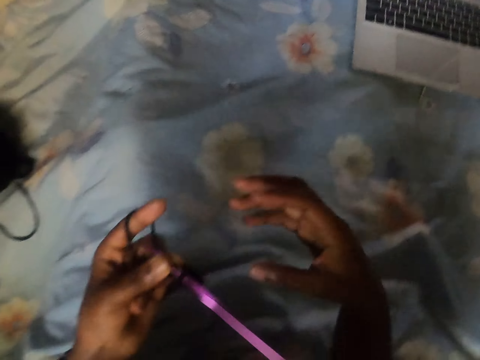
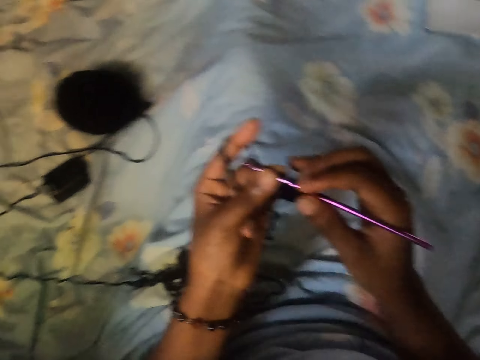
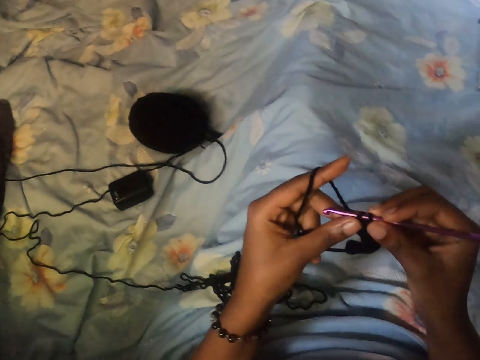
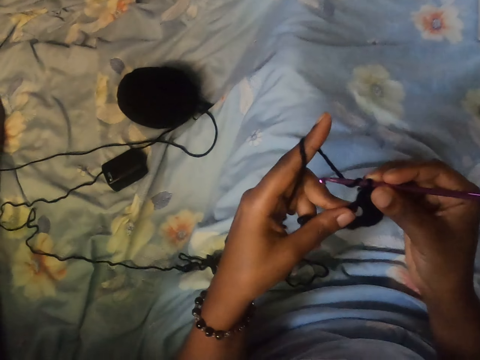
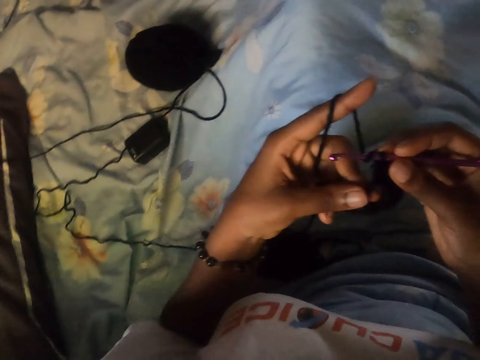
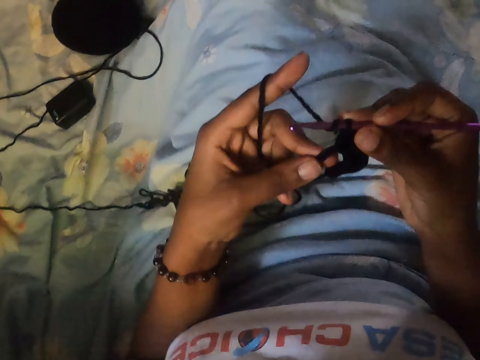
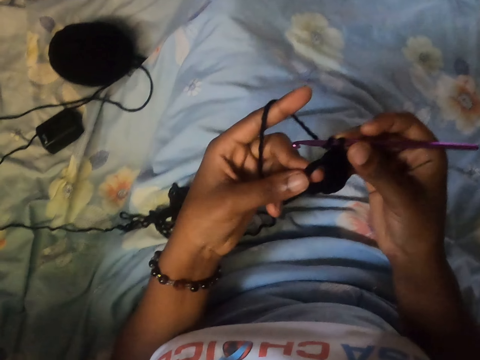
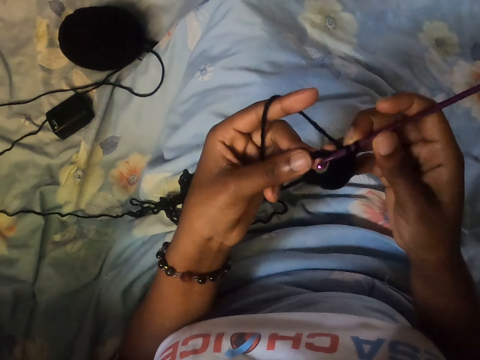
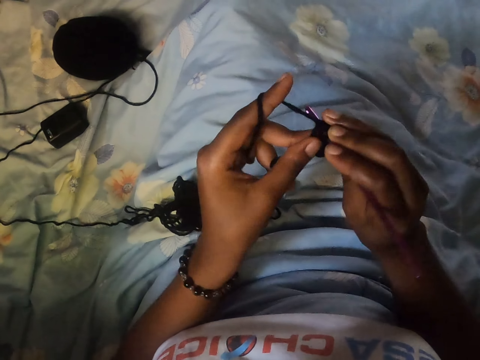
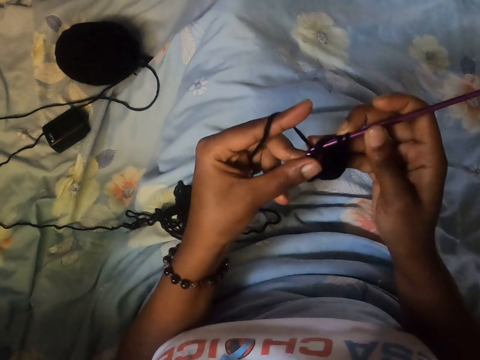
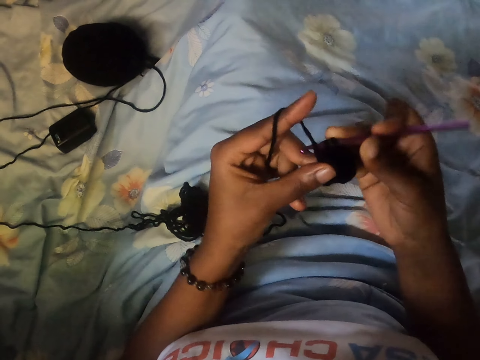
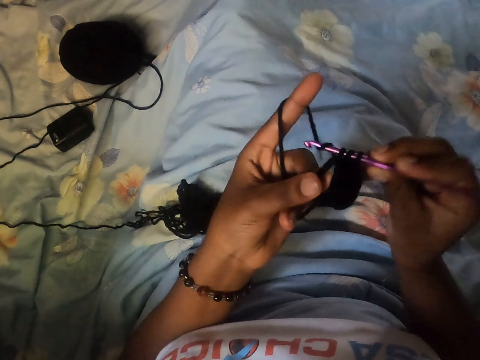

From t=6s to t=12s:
The camera wearer crochets the piece with the knitting needle in her right hand.

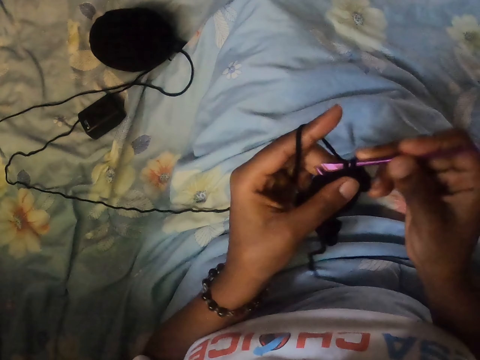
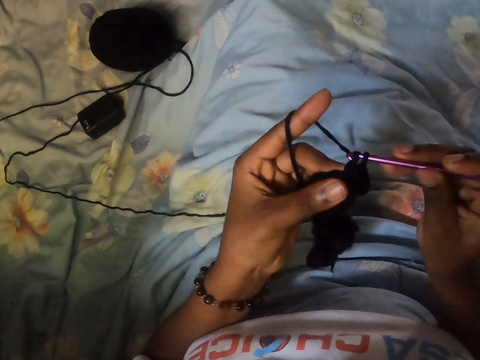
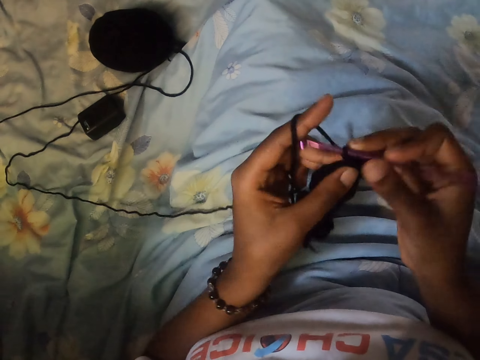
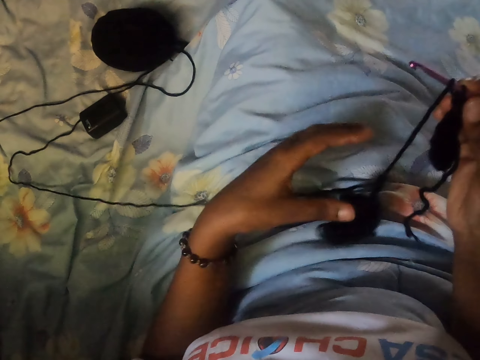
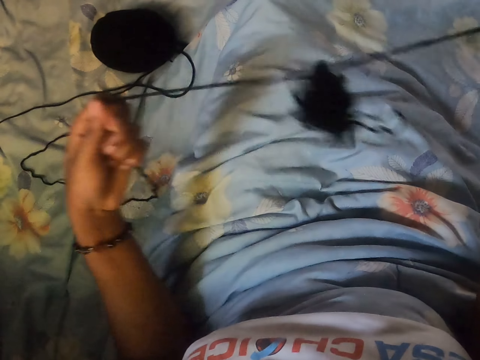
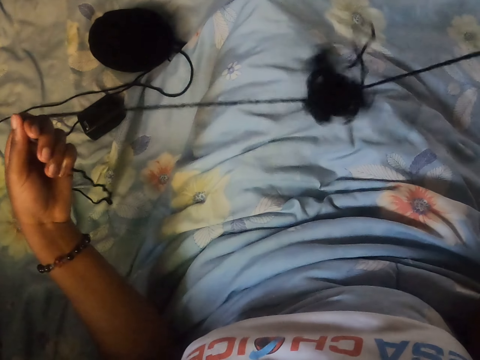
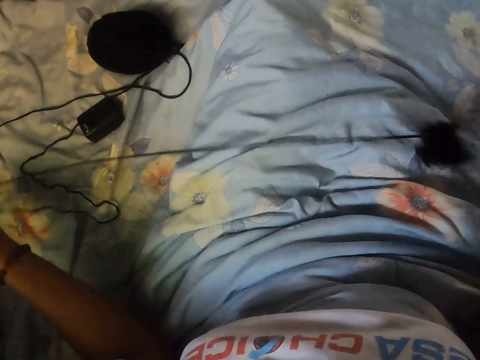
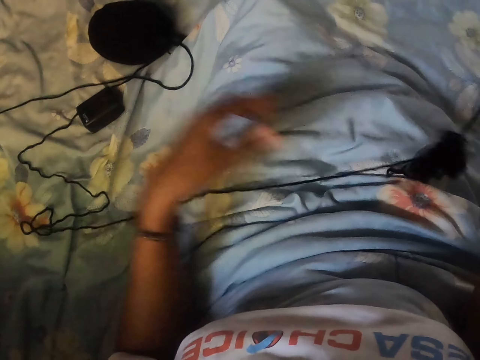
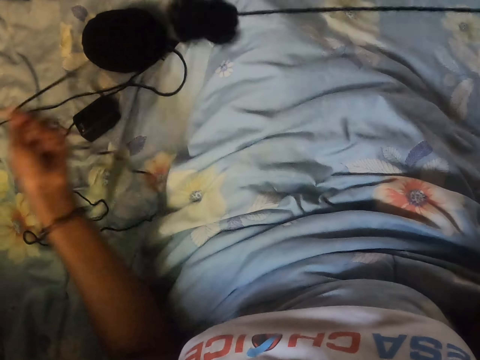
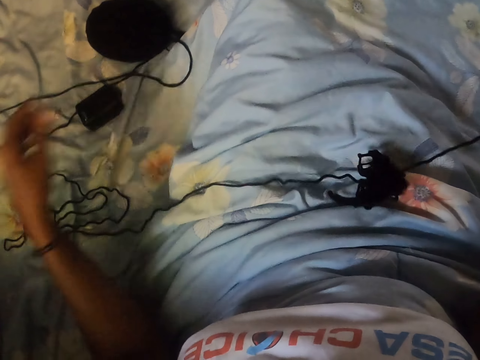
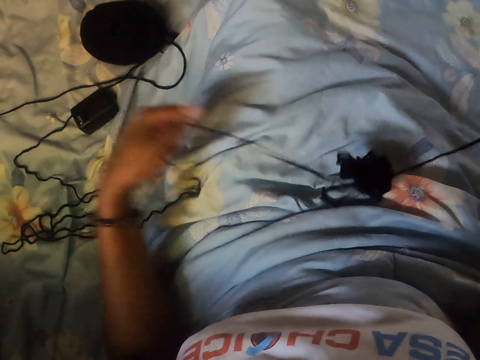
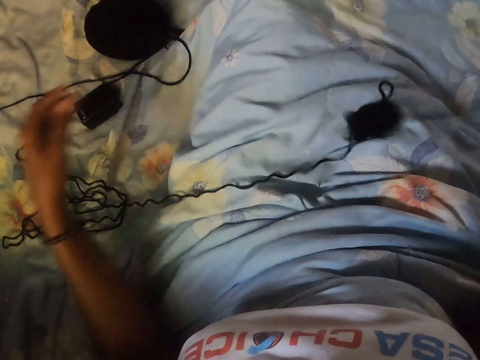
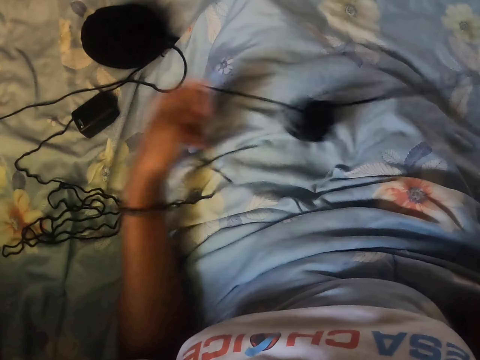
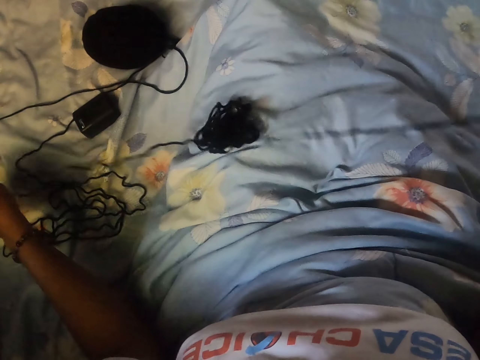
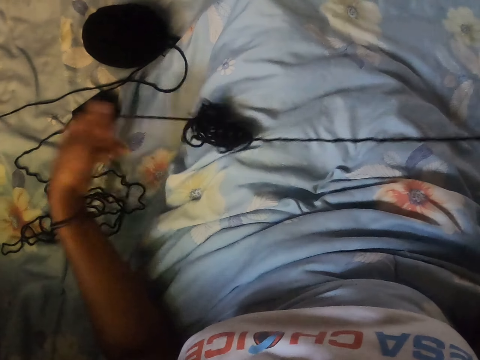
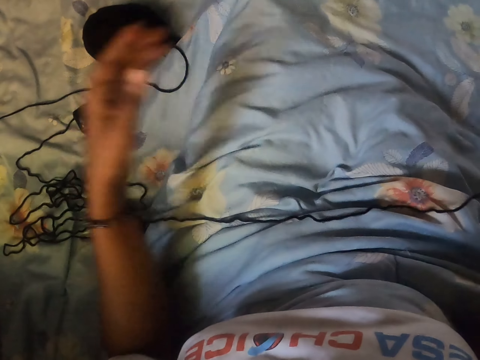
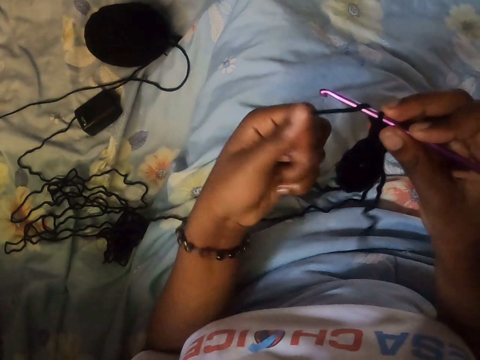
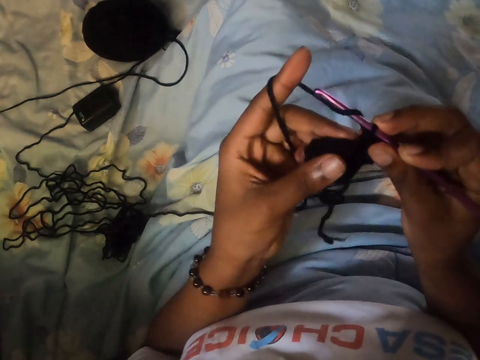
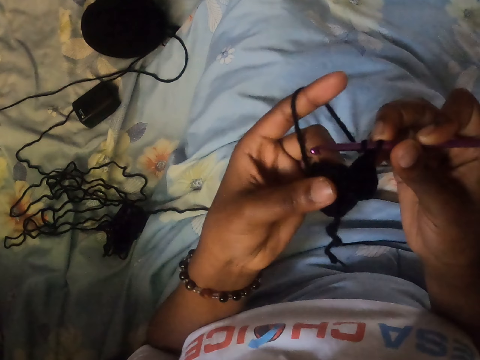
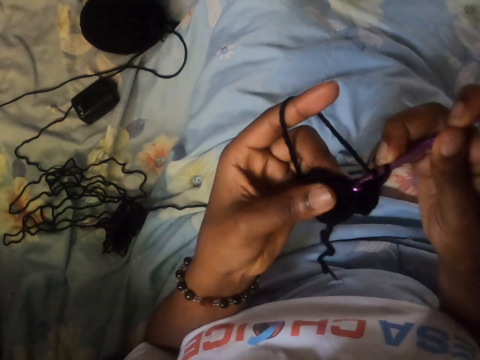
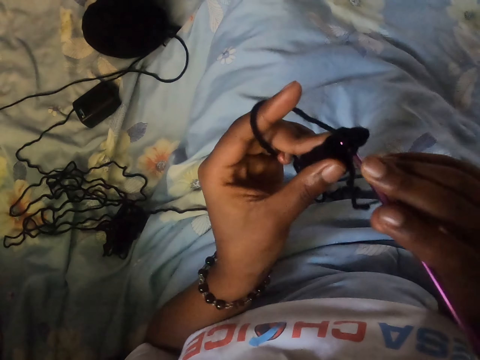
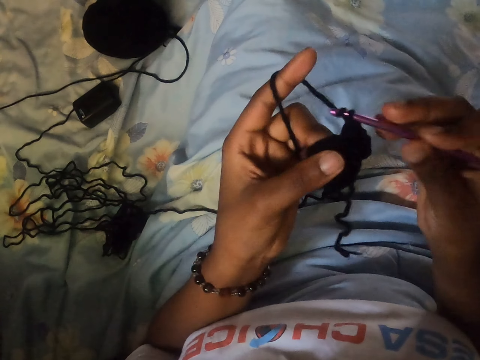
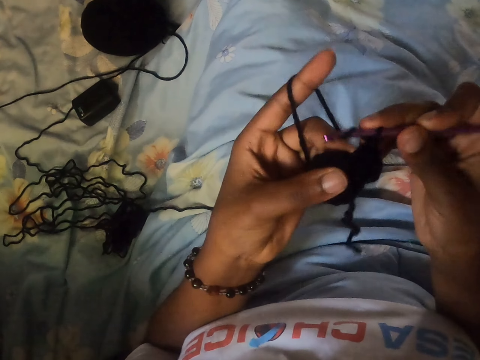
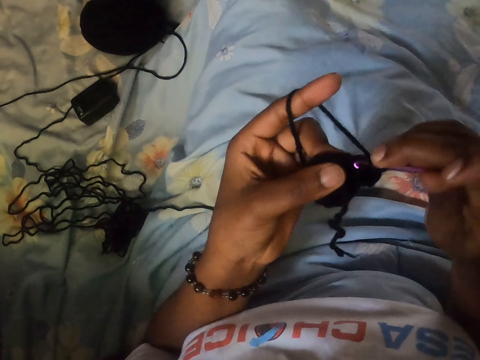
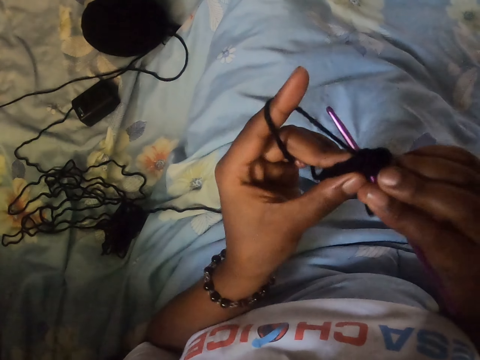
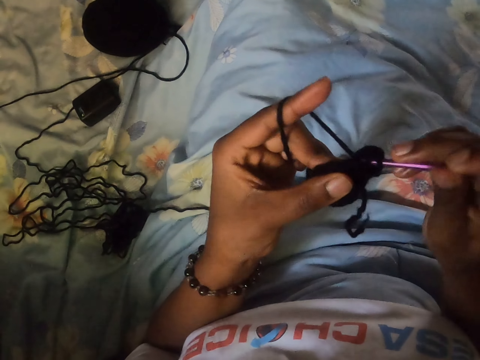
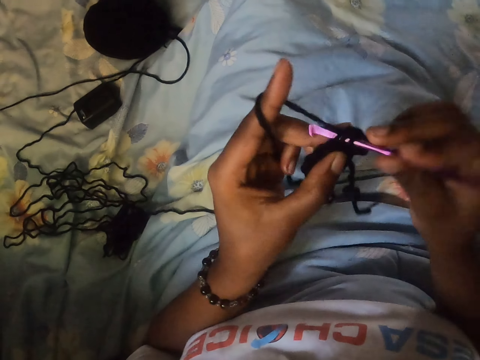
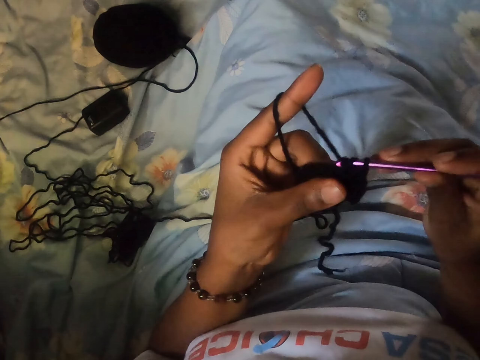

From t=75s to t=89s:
The camera wearer pulls thread from the crocheted piece with her left hand. She curls the thread around her left hand. She crochets the piece with the knitting needle in her right hand.

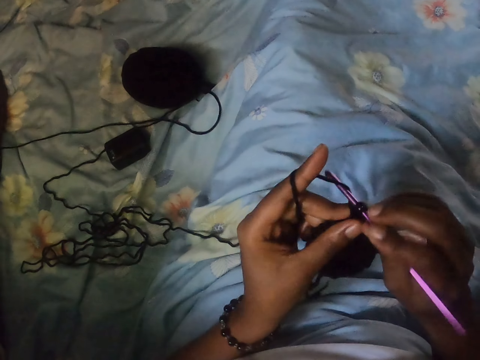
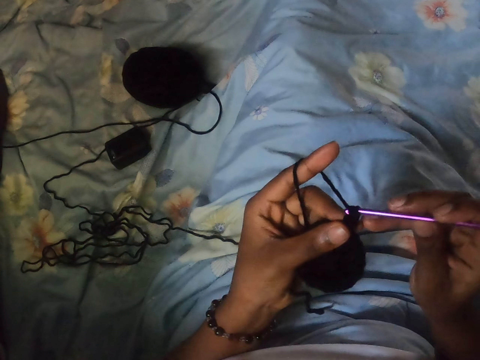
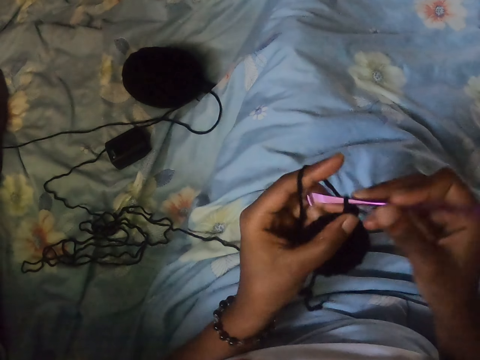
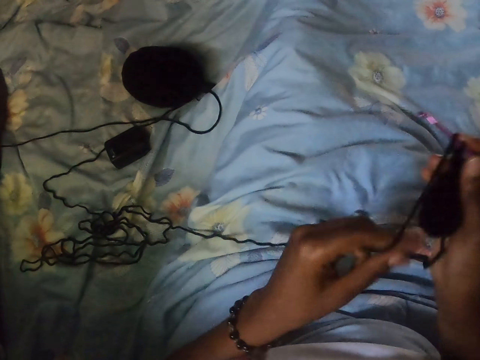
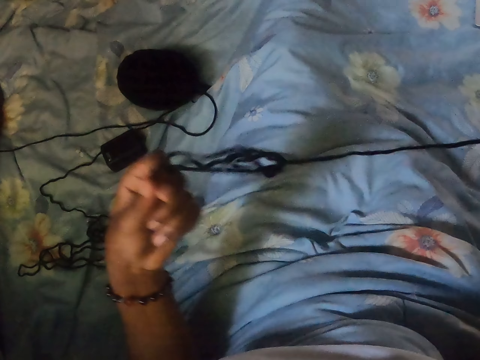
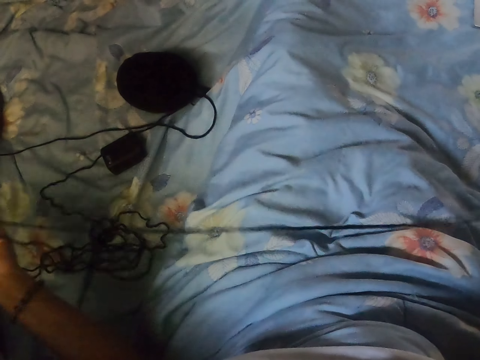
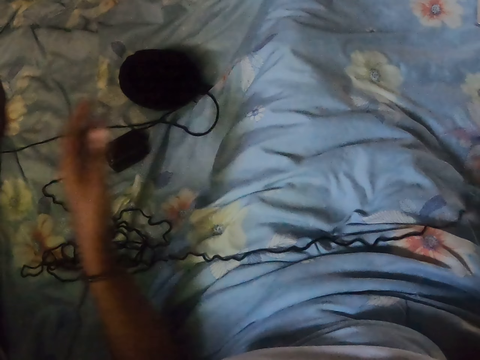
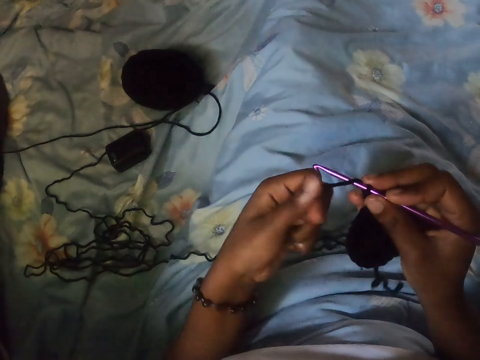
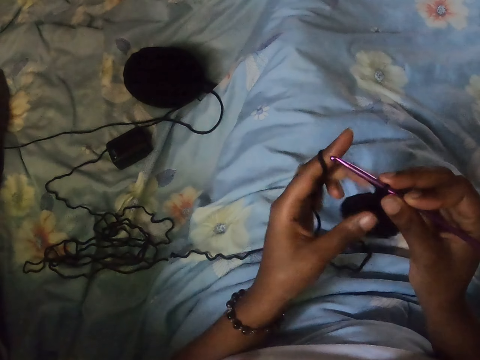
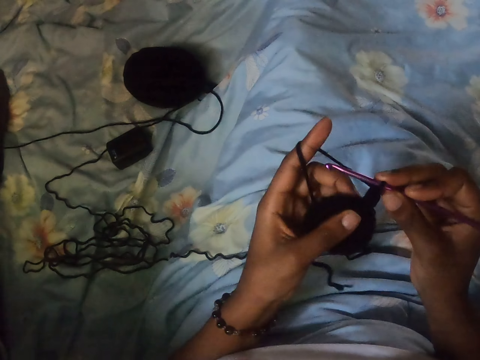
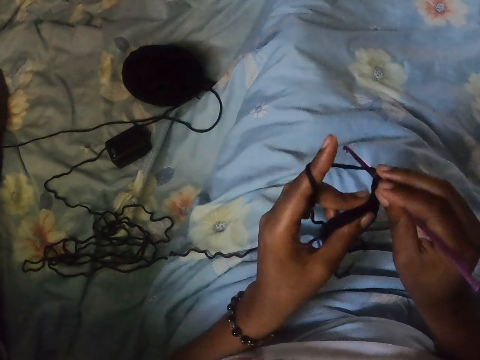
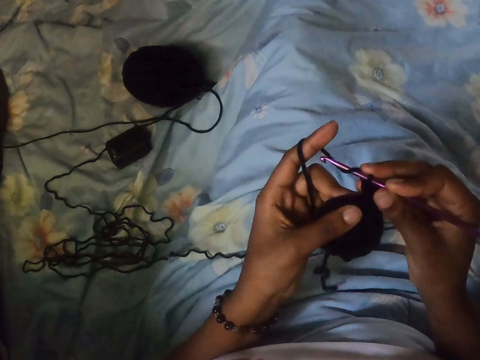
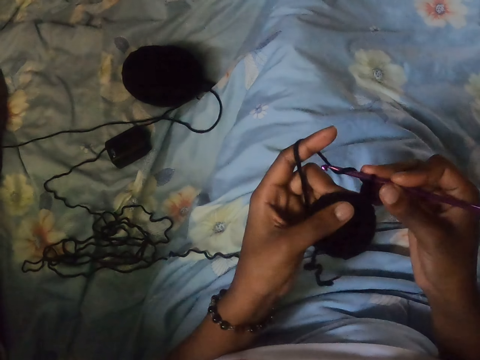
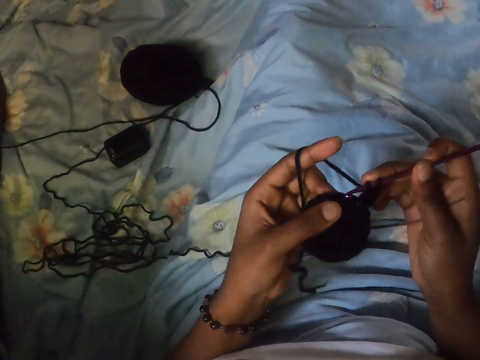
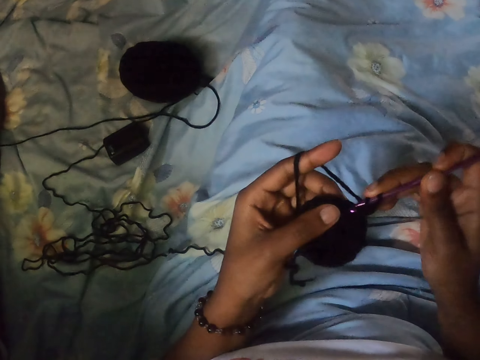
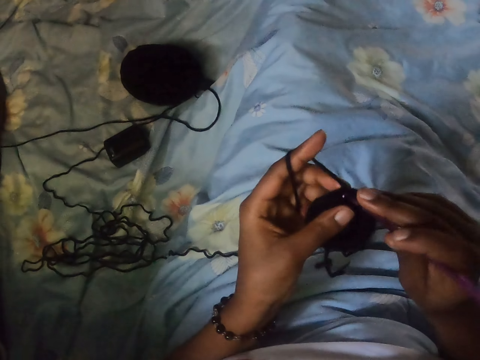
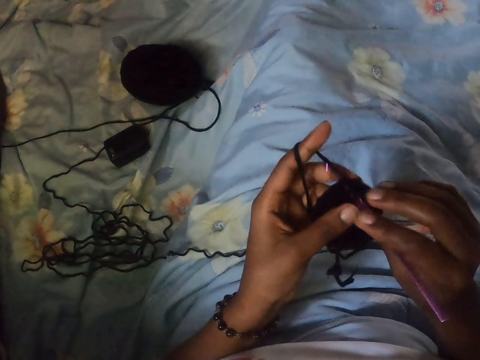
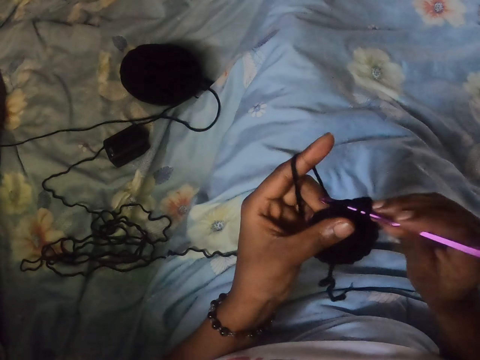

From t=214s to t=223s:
The camera wearer pulls thread from the crocheted piece with her left hand. She curls the thread around her left hand. She crochets the piece with the knitting needle in her right hand.
